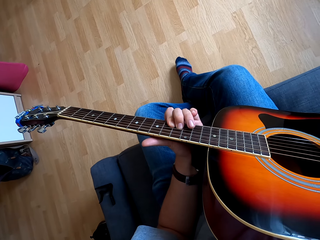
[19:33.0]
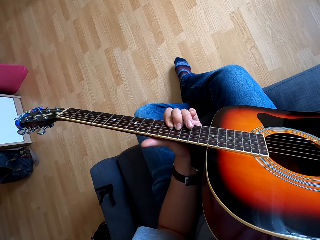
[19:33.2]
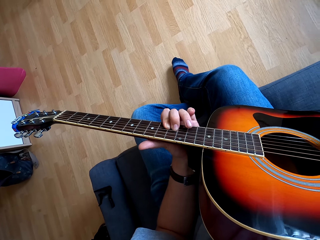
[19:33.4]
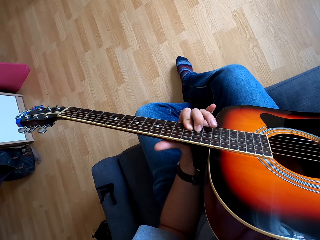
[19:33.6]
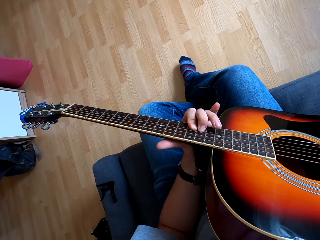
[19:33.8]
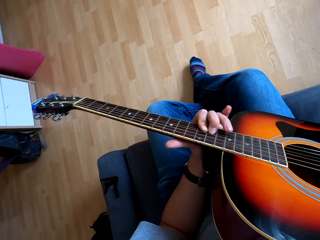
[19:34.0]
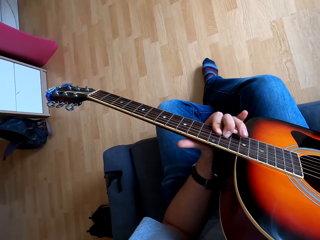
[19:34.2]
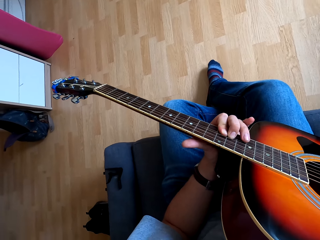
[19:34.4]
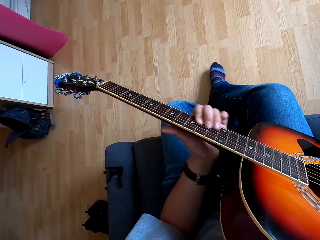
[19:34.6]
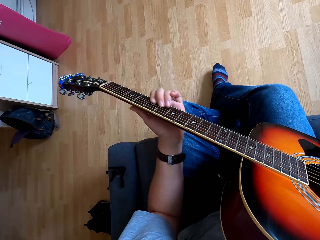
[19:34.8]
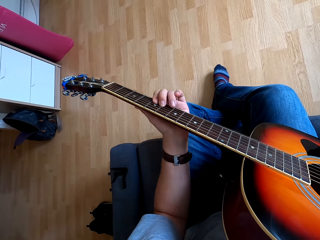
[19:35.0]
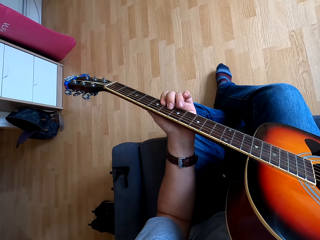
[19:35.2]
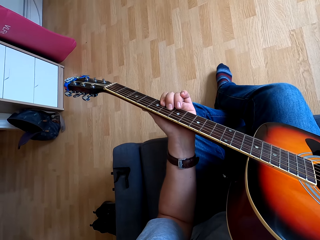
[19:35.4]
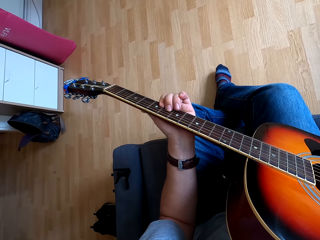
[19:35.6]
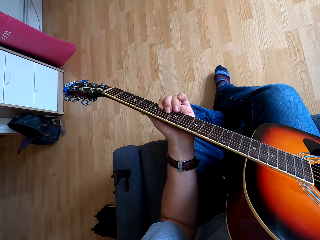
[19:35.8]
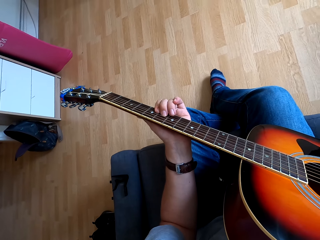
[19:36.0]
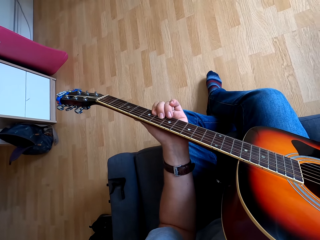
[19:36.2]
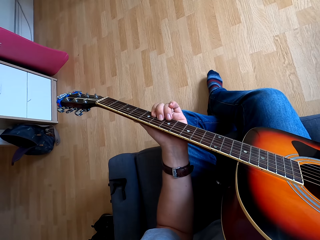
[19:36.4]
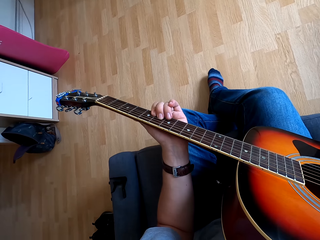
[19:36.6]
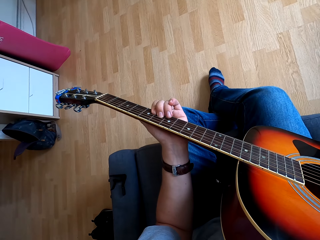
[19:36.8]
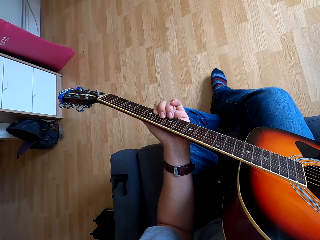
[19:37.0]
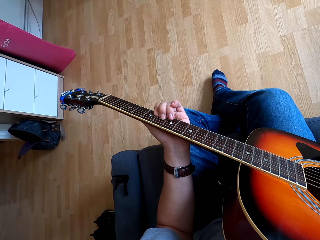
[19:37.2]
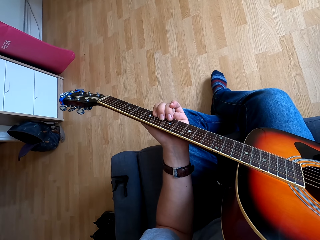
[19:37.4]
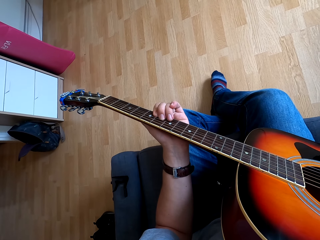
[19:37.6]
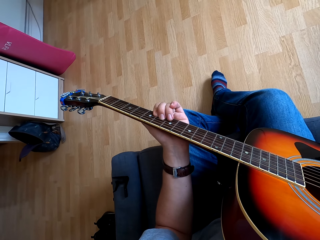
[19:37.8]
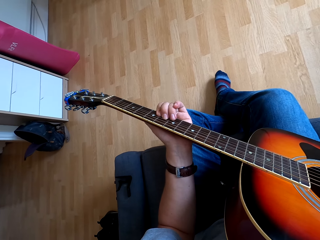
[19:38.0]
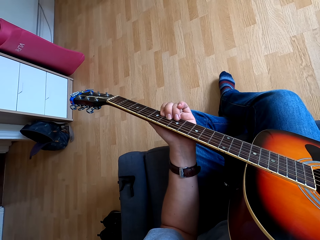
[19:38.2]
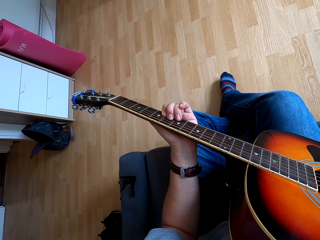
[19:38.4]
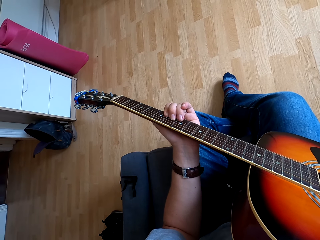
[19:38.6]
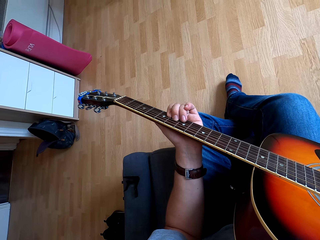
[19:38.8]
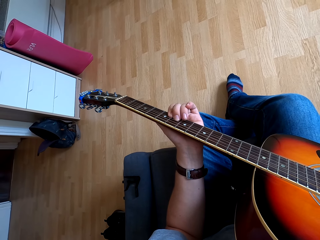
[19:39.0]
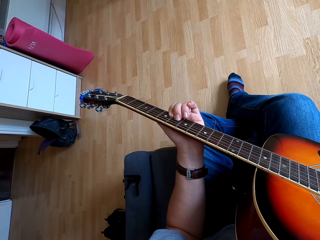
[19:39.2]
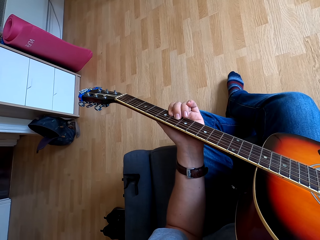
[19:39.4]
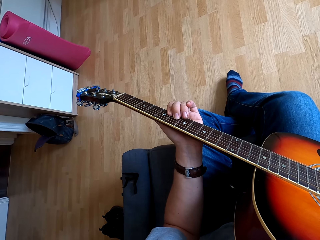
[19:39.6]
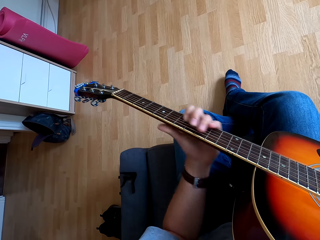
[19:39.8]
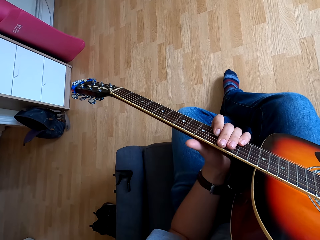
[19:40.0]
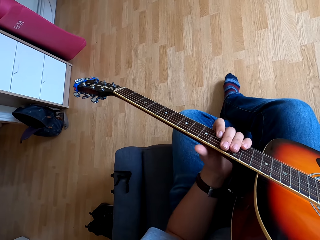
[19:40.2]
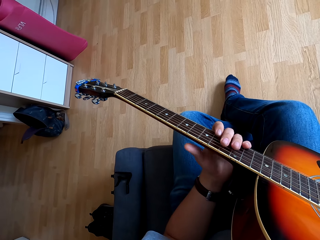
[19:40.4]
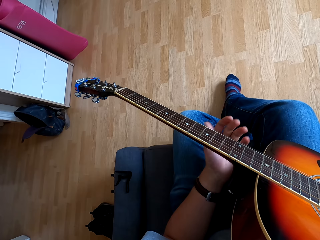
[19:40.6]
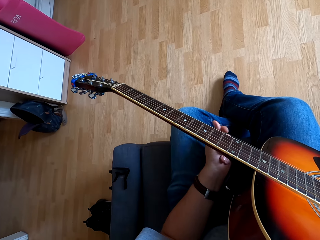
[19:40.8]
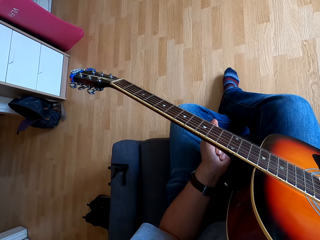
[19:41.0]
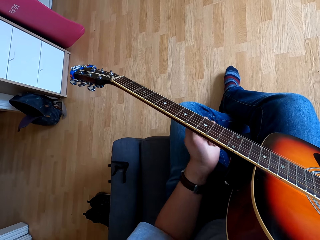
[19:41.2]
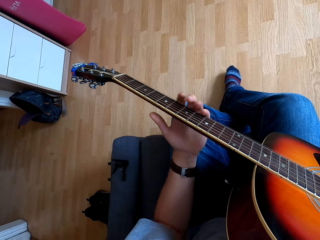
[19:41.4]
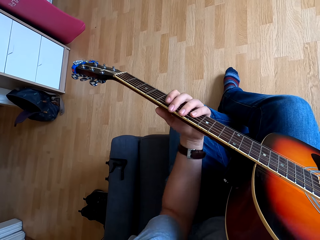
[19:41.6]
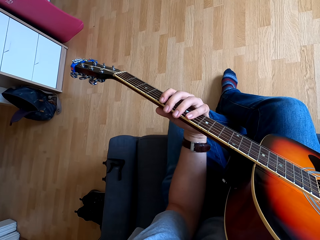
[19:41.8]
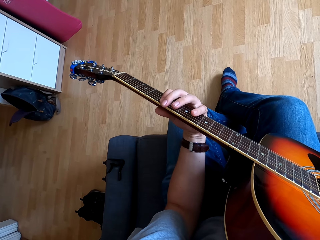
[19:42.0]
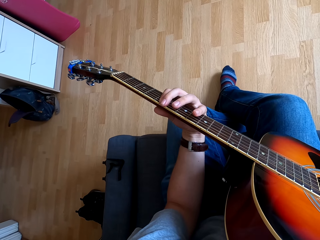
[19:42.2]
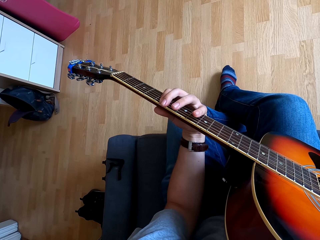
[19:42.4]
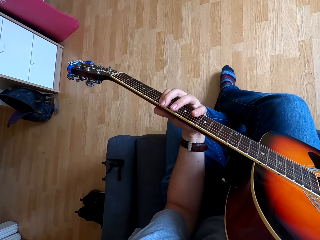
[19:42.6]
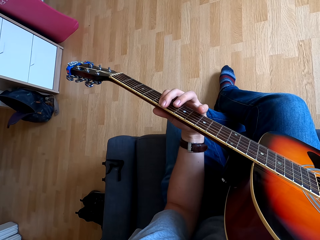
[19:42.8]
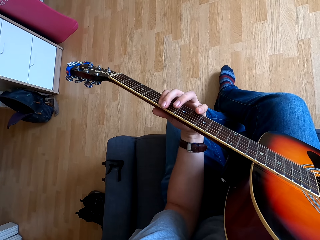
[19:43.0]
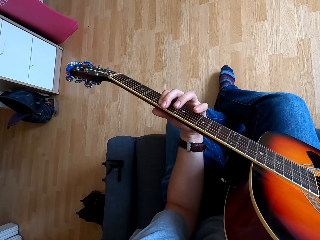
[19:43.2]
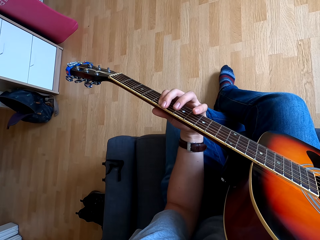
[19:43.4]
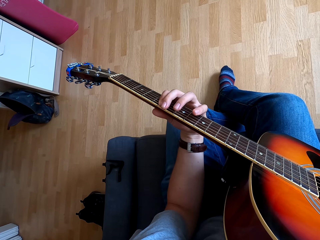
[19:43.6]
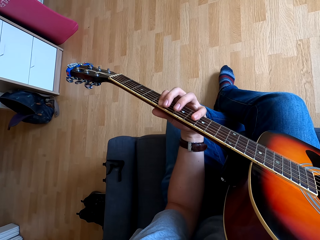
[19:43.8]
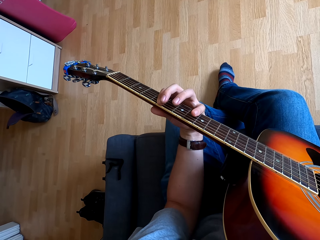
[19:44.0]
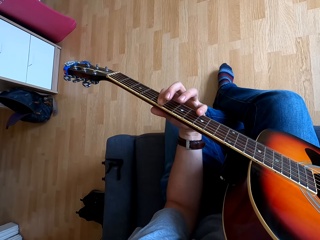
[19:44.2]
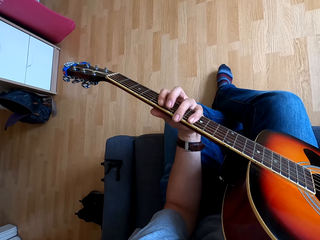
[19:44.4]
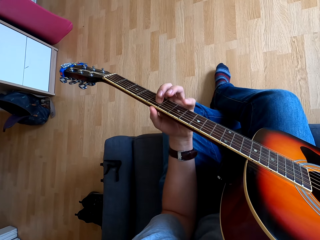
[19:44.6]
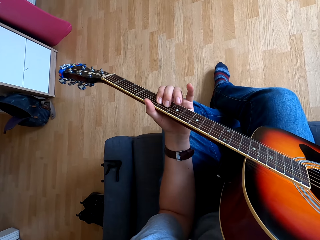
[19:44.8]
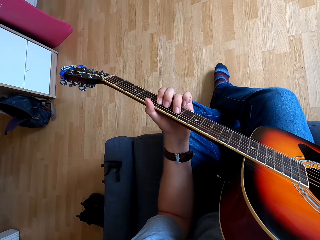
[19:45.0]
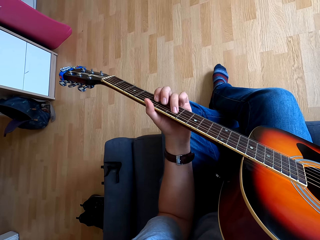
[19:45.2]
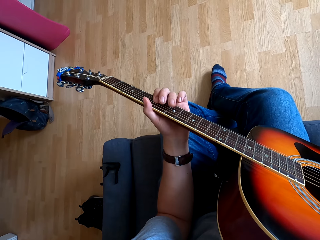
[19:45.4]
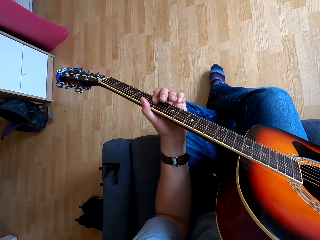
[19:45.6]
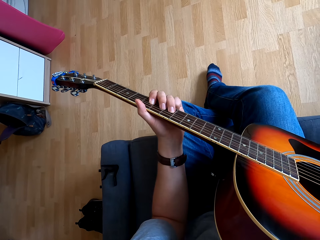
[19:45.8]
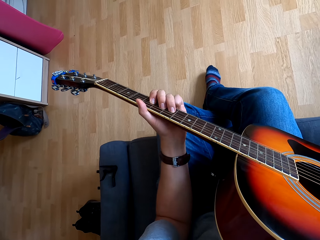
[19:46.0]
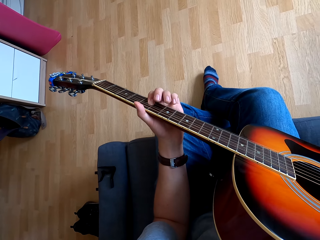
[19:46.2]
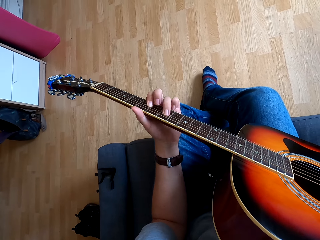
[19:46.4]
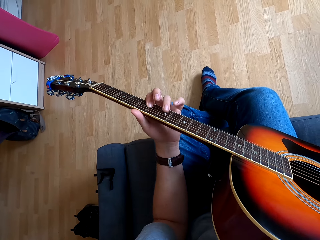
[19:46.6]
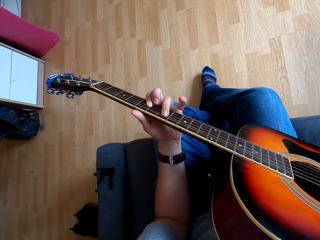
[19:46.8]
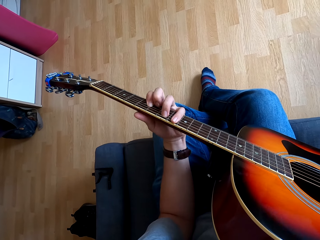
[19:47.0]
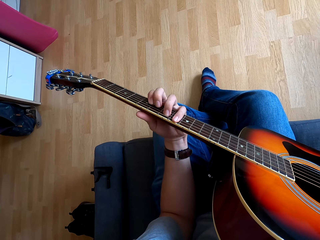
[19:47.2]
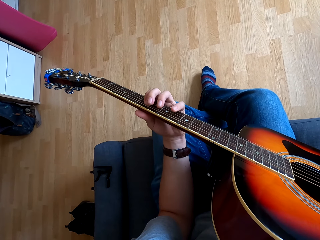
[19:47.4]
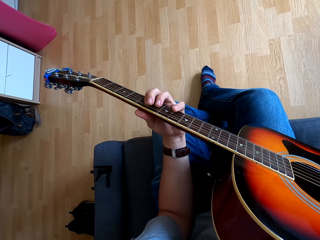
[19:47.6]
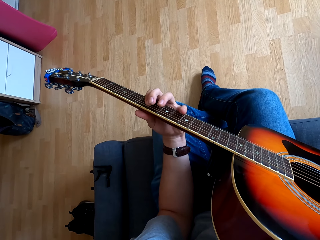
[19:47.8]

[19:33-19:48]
The camera wearer plays guitar.

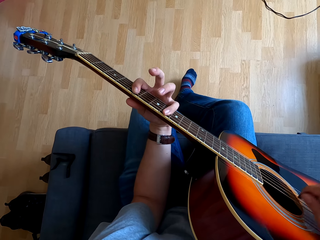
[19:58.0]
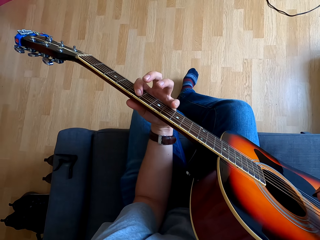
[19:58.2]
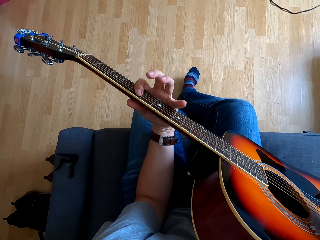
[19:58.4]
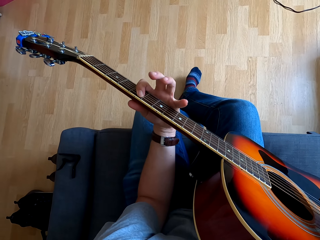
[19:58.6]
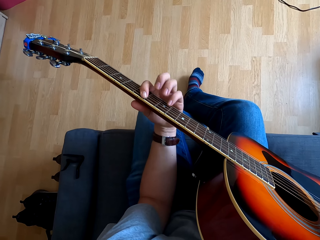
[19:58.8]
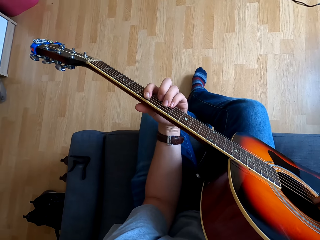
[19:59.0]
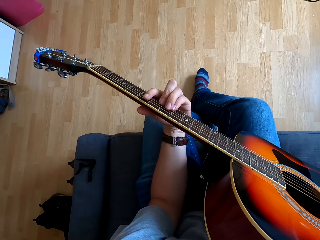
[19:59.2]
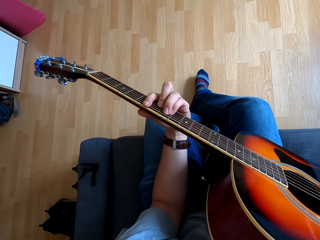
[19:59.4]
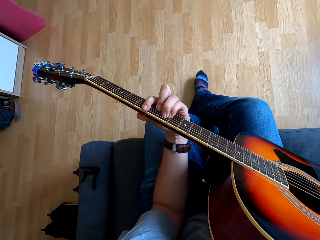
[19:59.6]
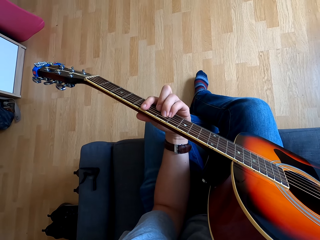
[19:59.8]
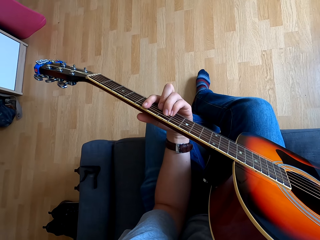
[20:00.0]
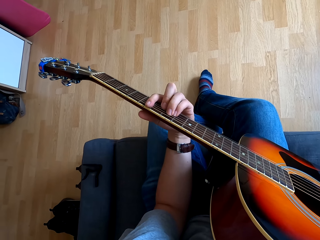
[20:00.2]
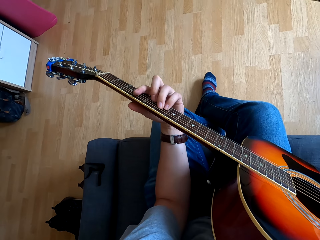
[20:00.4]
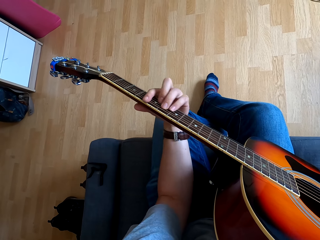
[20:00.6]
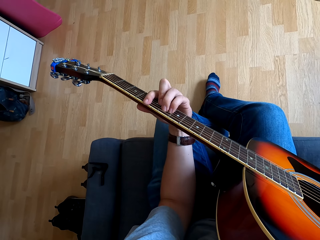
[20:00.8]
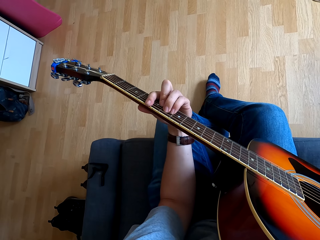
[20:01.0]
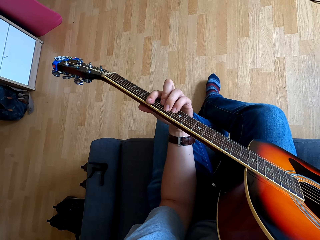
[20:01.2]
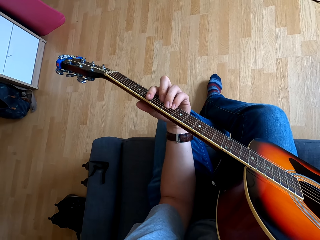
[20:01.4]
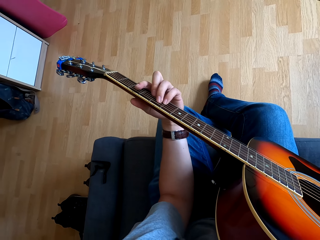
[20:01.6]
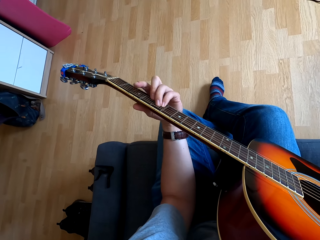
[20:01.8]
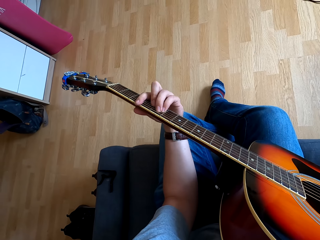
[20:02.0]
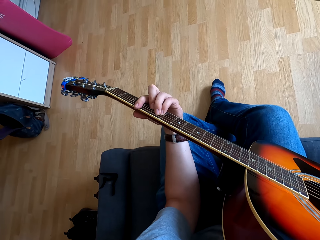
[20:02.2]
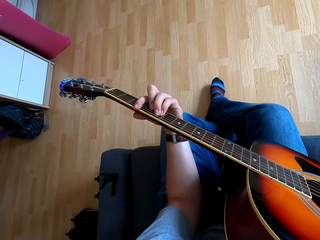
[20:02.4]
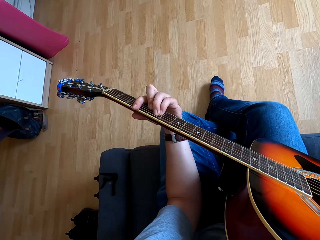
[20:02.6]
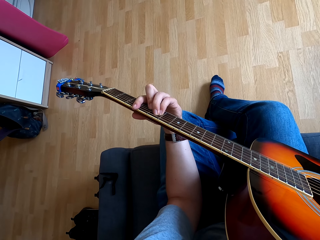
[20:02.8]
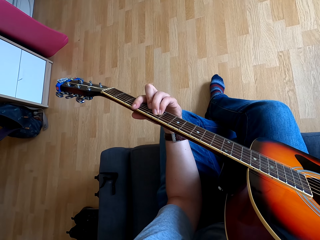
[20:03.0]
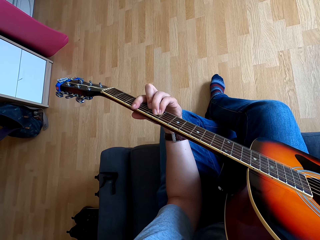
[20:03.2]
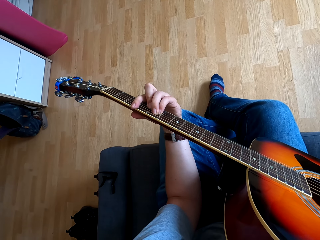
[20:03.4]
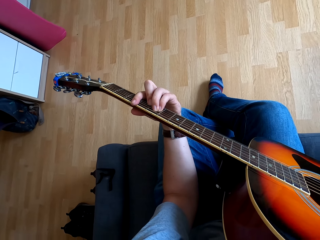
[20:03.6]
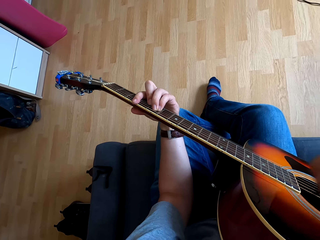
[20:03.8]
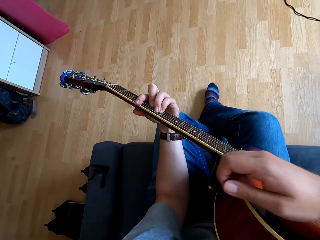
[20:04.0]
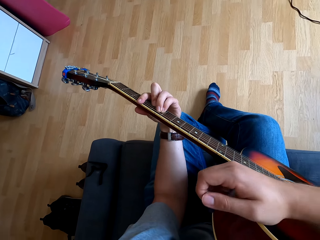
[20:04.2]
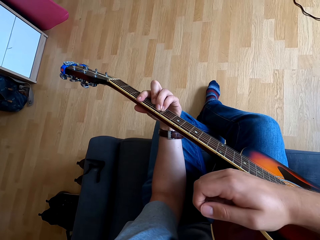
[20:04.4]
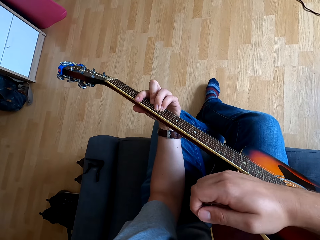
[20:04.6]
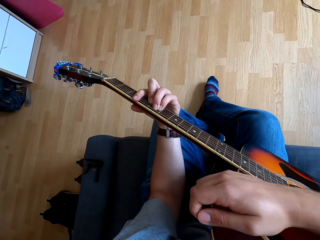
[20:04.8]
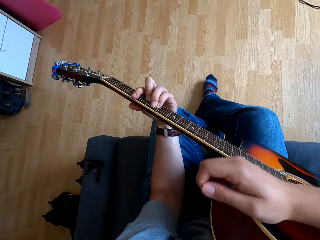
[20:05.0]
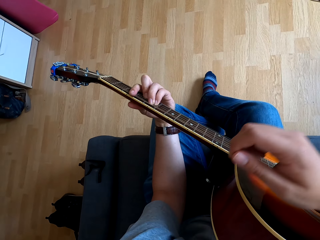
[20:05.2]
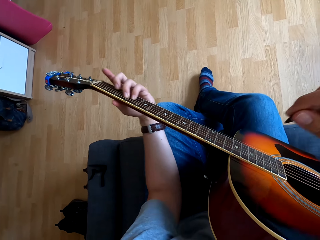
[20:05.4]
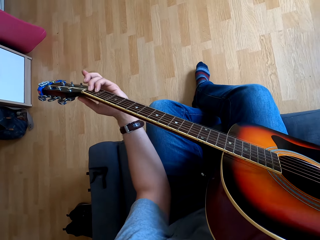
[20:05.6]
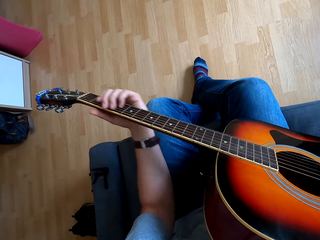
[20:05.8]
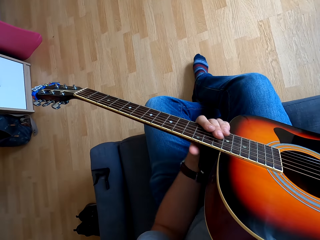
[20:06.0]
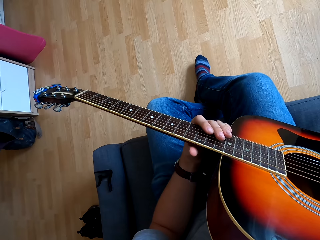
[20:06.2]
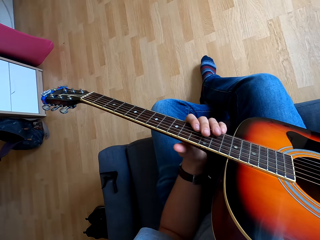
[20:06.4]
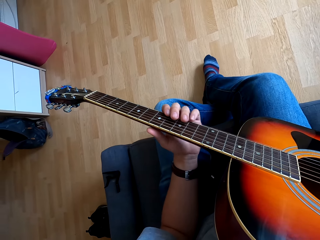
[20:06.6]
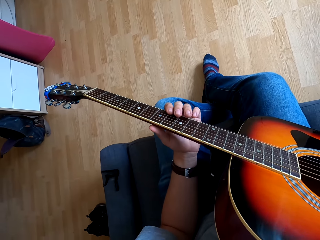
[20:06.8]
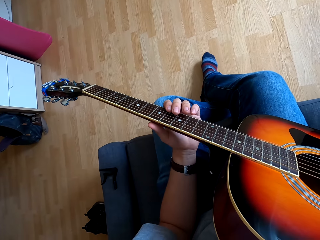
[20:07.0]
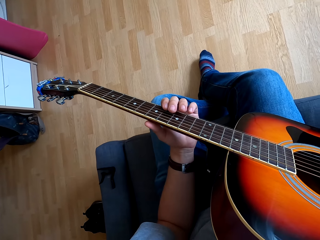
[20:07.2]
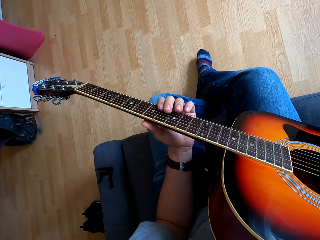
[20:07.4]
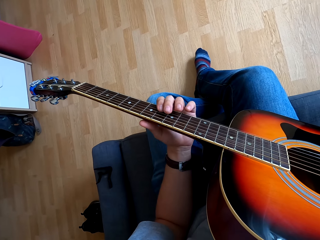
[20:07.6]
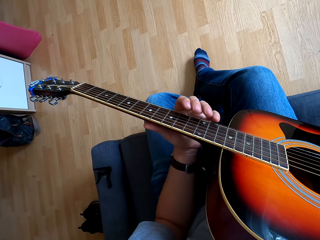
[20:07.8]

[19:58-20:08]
The camera wearer places a hand on the guitar. They play the guitar. They touch the guitar.
